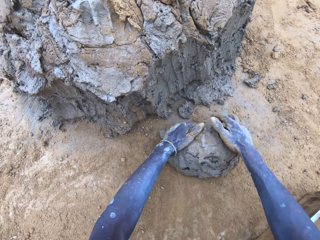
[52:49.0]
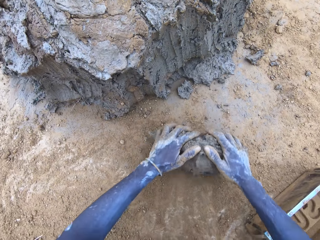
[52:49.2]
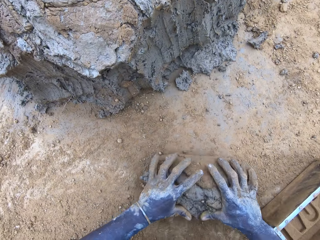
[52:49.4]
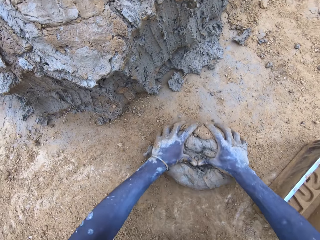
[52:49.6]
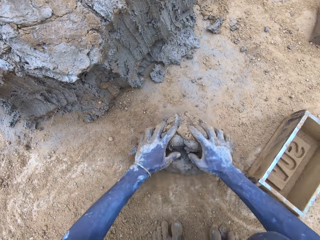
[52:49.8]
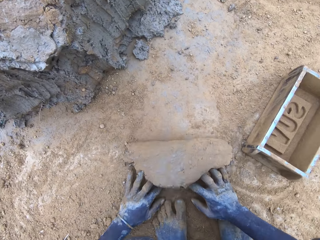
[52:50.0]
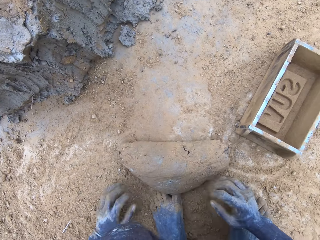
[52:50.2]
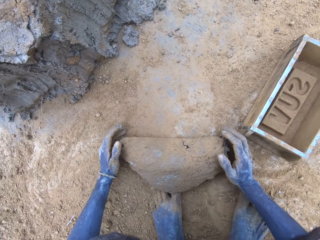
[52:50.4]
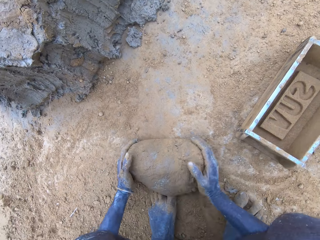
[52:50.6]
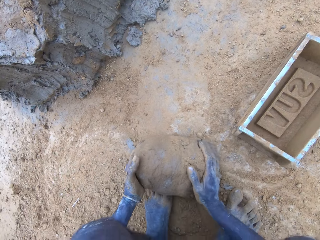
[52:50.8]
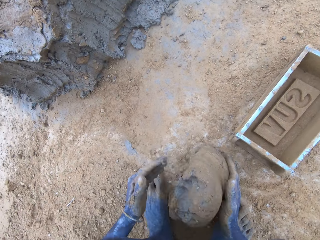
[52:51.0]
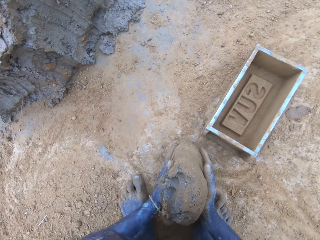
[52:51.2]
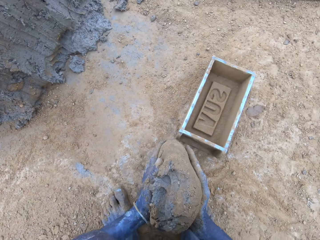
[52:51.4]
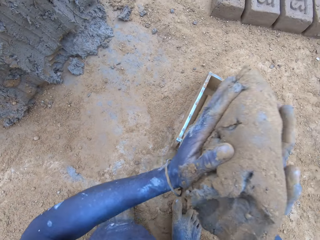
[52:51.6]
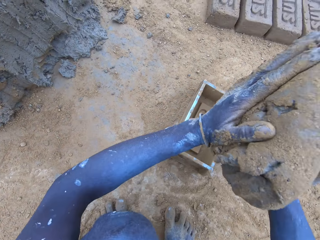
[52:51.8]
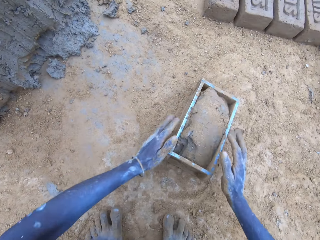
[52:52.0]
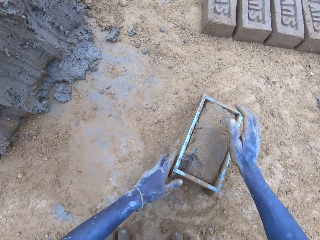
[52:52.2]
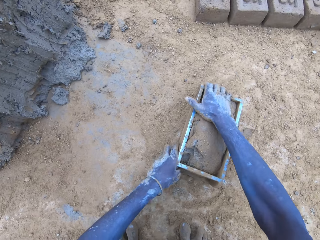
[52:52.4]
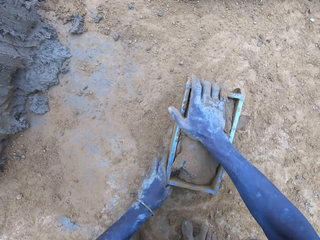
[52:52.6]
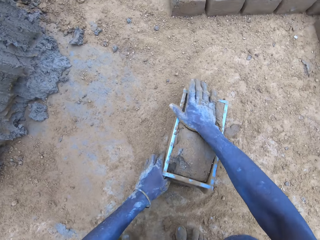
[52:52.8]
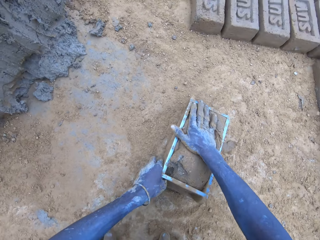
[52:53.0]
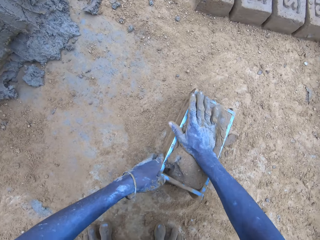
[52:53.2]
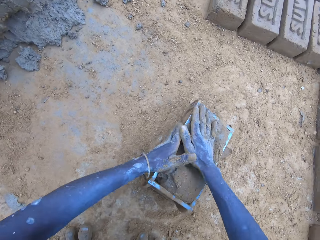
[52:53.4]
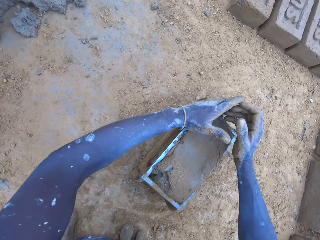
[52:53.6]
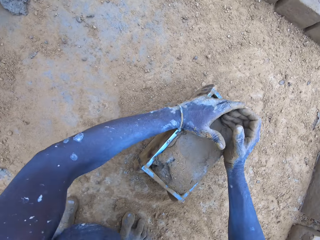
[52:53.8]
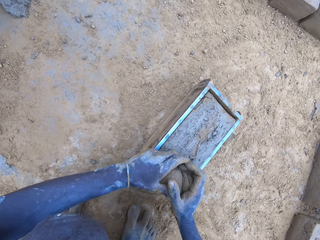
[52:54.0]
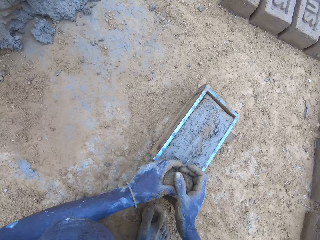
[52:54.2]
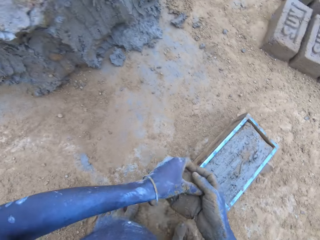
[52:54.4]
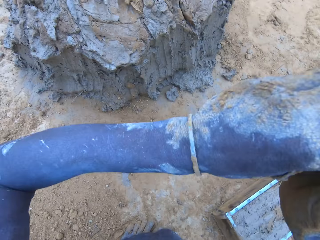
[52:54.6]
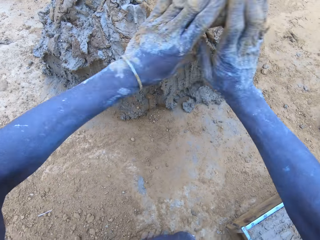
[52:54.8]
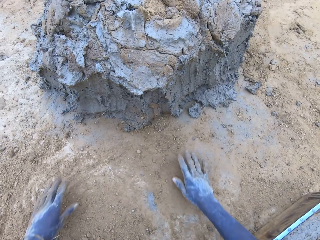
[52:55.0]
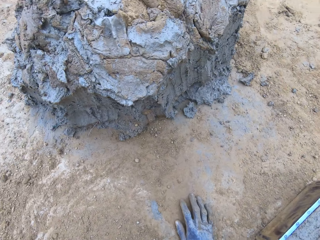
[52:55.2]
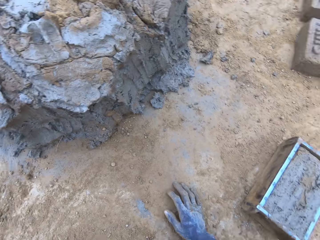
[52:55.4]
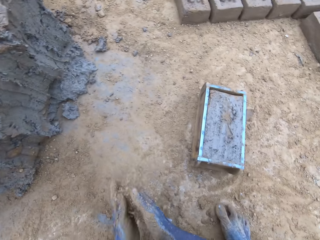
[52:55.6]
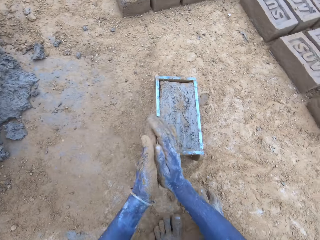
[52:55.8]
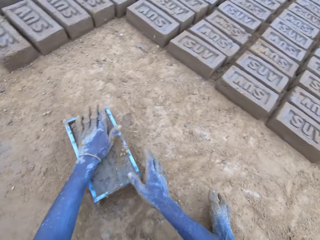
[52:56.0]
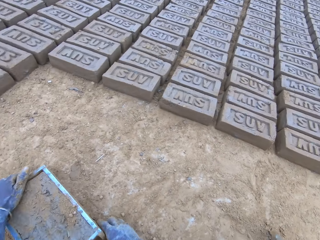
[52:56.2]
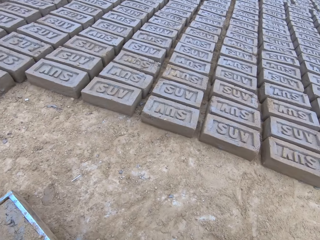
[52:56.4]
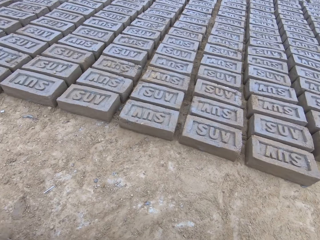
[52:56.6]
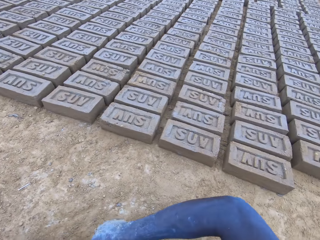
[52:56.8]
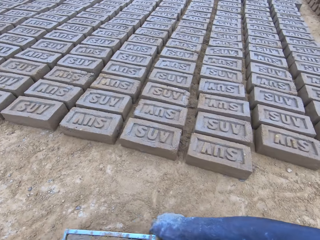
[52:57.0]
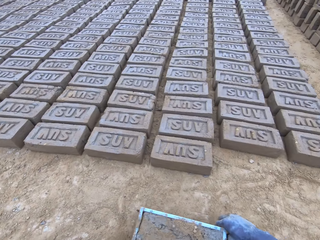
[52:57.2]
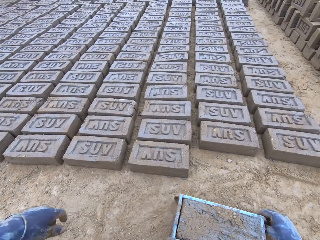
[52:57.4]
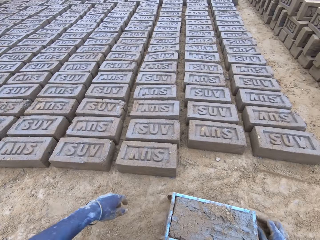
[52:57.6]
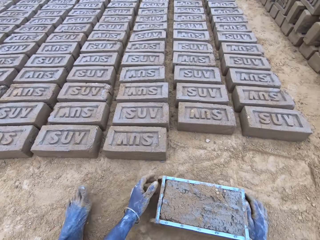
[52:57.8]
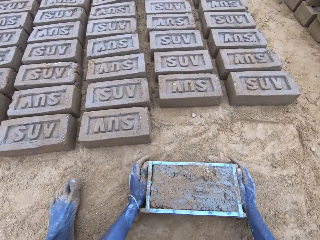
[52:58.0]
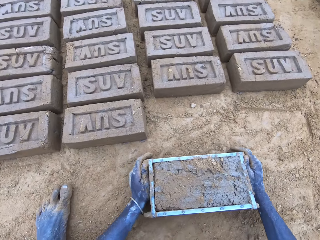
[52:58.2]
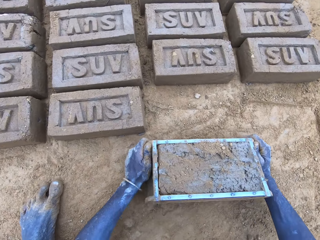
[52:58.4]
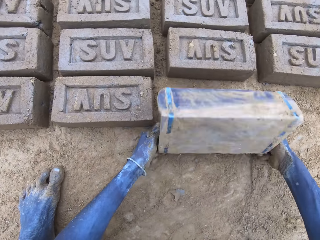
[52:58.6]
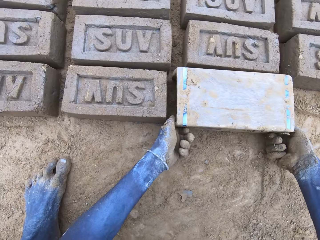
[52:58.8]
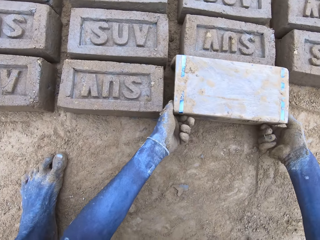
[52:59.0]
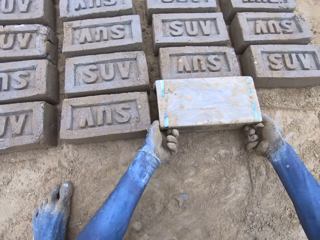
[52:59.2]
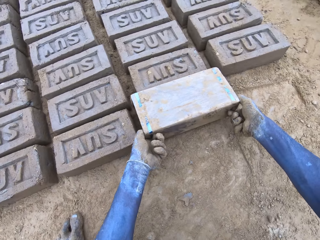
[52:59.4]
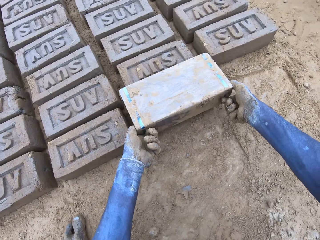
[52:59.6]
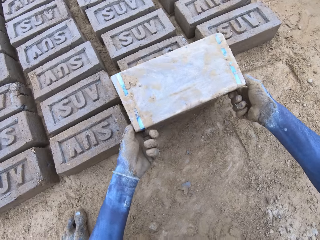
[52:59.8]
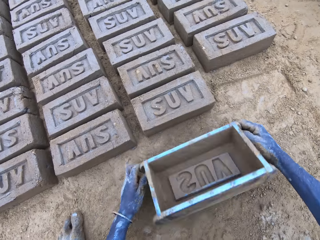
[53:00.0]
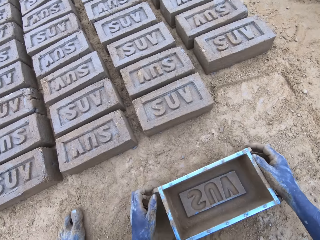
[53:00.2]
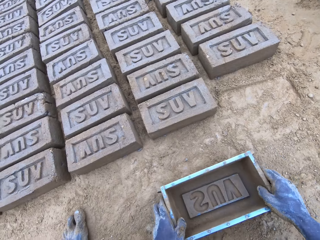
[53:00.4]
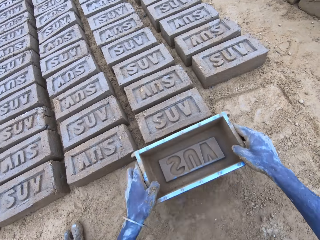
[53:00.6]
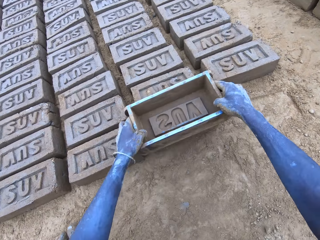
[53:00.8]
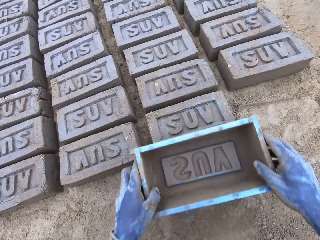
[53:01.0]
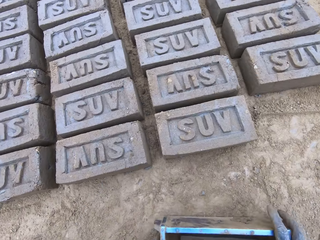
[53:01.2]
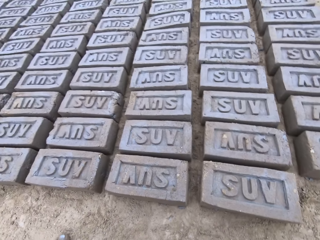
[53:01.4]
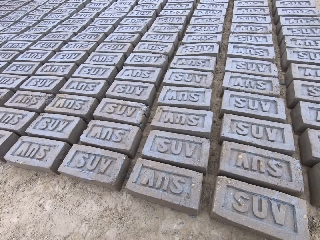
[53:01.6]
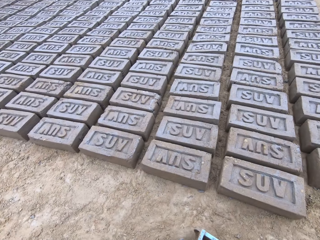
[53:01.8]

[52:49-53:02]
The camera wearer puts the mud in the brickmould. They scoop the excess mud on the brickmould. They throw the mud on the pile of mud. They pour the mud in the brickmould on the ground.

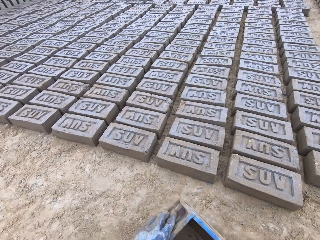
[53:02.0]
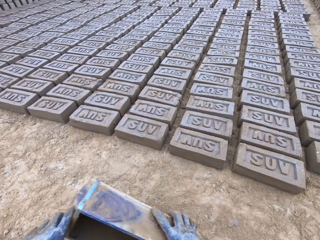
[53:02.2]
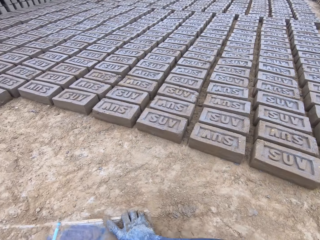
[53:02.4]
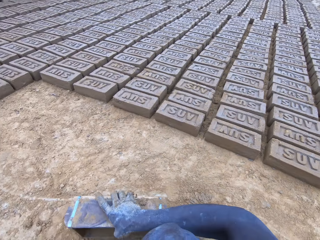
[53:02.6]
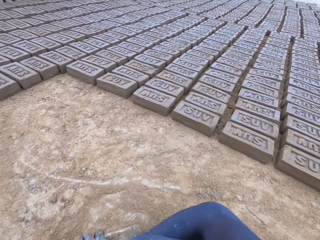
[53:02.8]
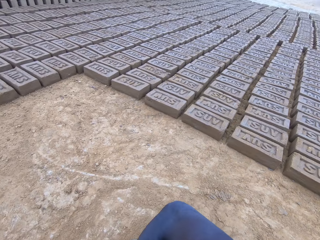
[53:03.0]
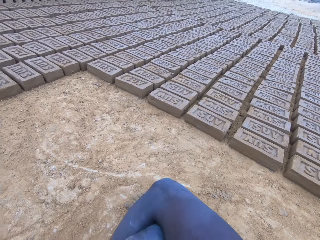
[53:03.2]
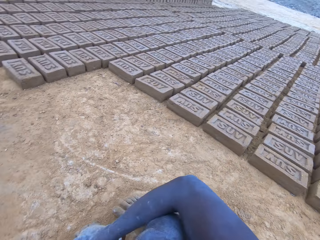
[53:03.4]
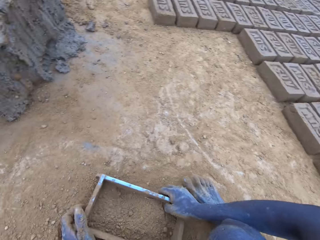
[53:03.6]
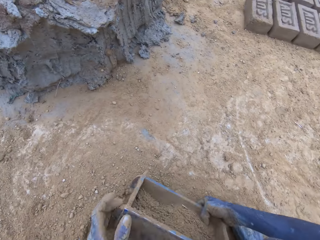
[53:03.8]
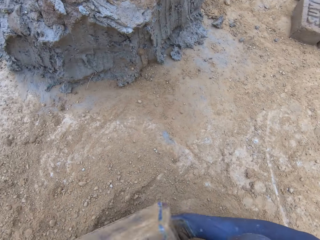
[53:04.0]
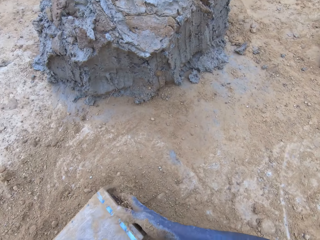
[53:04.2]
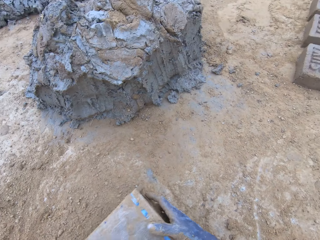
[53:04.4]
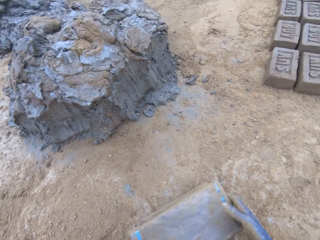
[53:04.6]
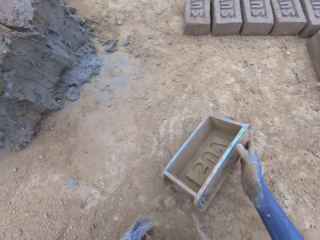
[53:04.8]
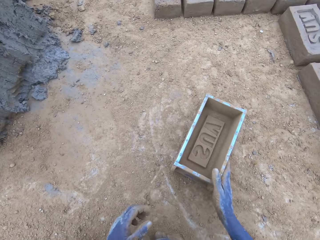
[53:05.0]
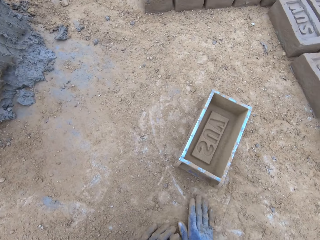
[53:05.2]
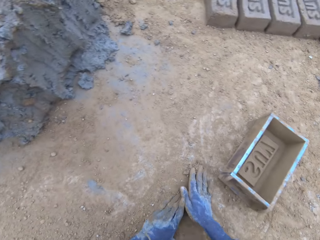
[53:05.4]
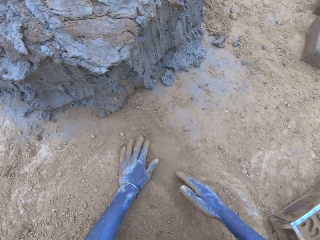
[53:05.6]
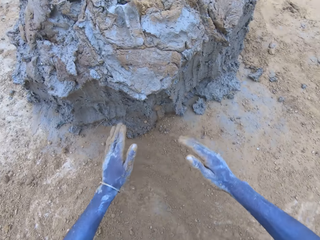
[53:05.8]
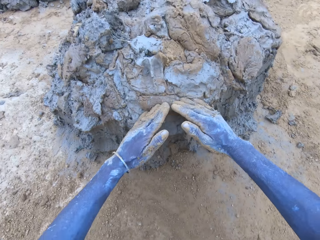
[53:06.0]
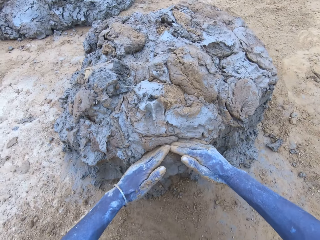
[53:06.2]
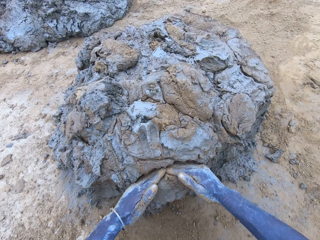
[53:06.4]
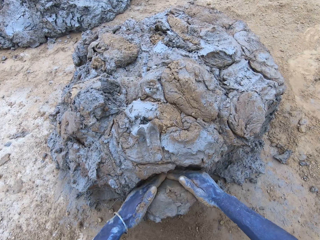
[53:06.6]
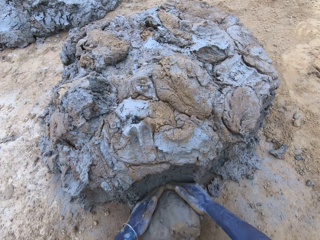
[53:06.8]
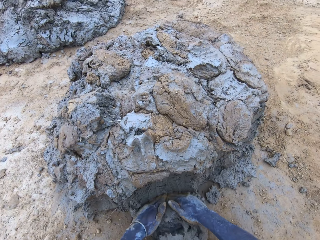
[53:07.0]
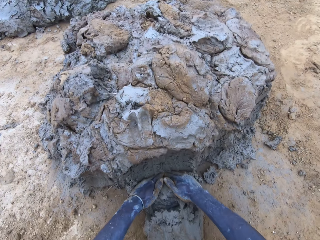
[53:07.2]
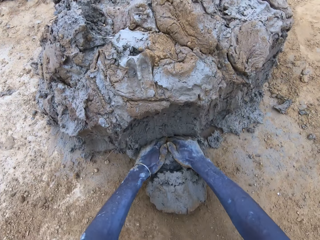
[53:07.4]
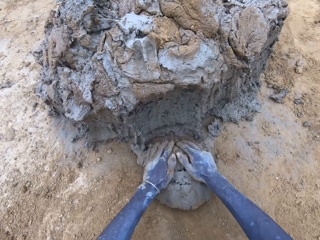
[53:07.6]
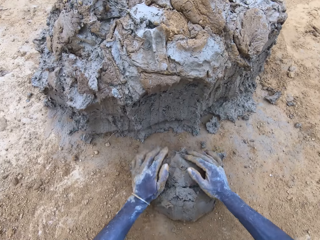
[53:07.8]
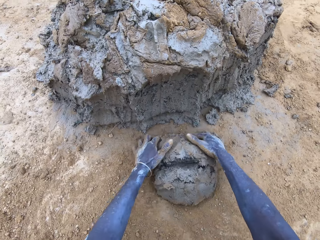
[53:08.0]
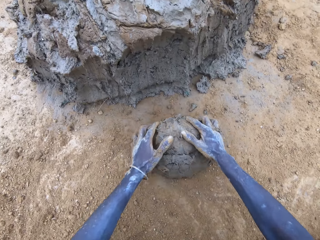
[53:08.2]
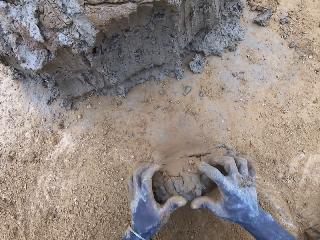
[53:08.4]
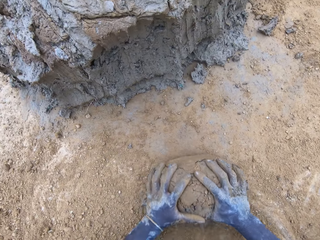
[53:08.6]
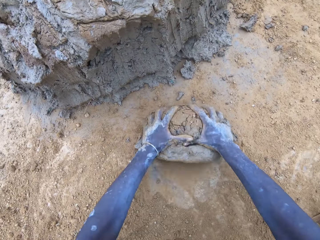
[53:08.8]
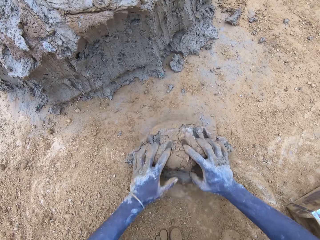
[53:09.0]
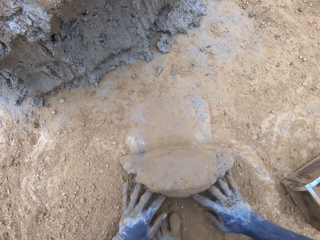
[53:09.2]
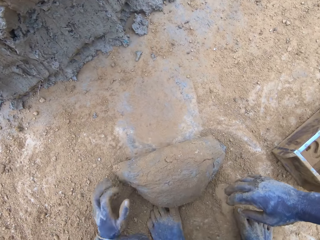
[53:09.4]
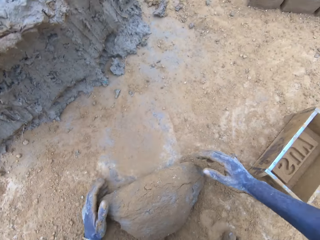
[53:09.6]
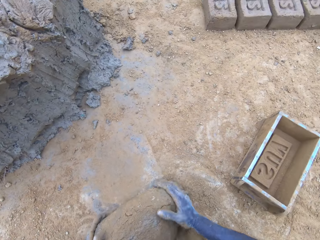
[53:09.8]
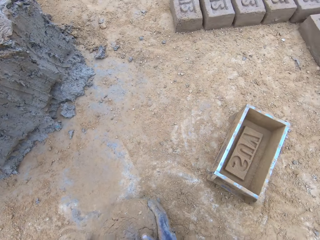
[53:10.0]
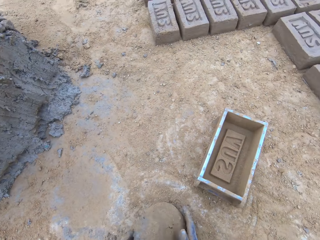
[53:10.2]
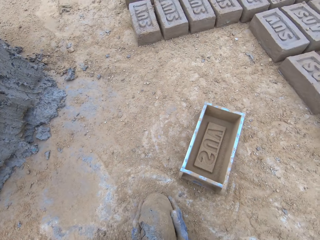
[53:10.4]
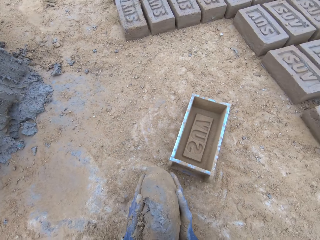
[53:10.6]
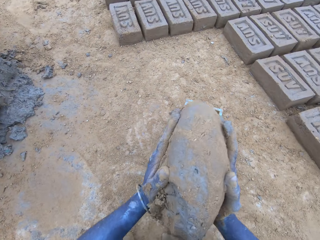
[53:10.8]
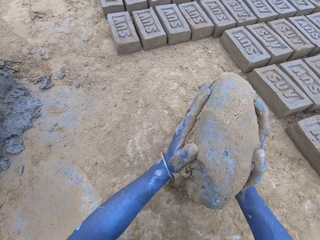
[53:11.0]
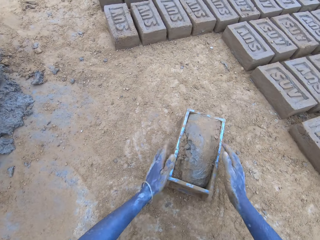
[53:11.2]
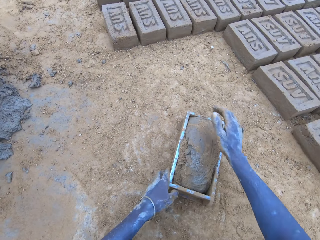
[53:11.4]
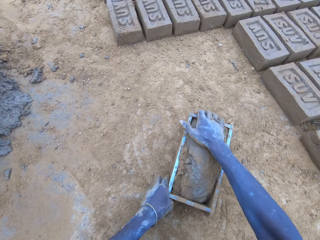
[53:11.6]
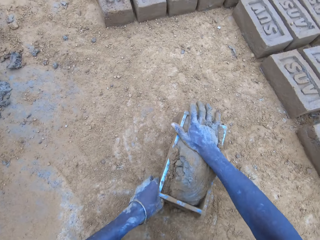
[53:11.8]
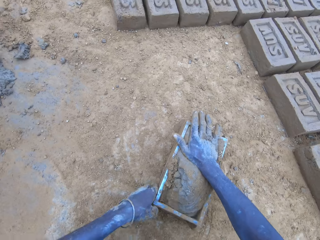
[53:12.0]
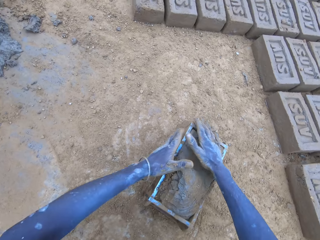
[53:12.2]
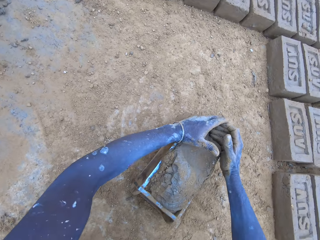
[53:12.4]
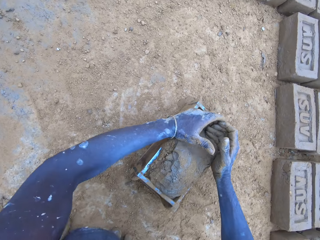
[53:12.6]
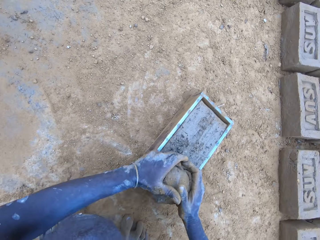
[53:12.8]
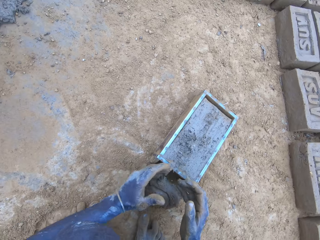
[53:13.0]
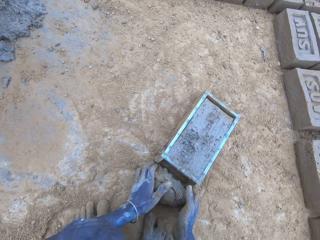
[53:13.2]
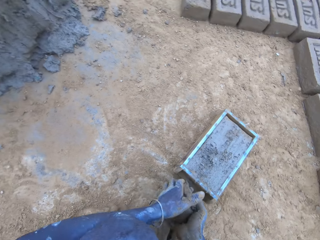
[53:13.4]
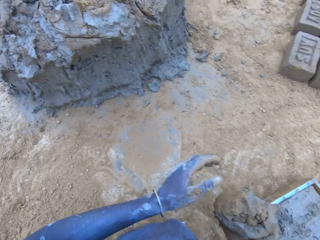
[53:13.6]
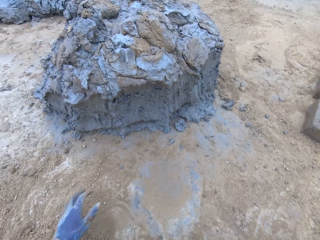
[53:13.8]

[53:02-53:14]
The camera wearer puts soil in the brickmould. They pour the soil from the brickmould. They scoop mud. They put the mud in the brickmould. They scoop the excess mud on the brickmould.
